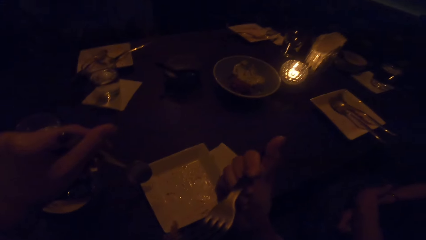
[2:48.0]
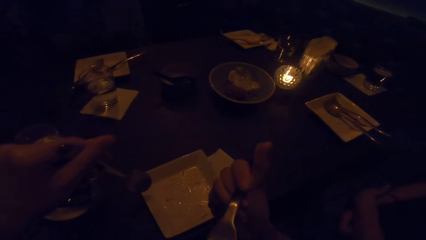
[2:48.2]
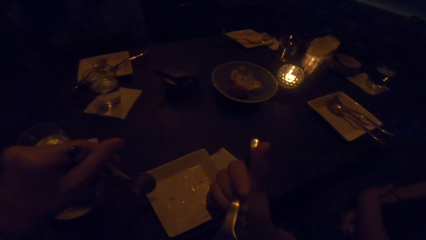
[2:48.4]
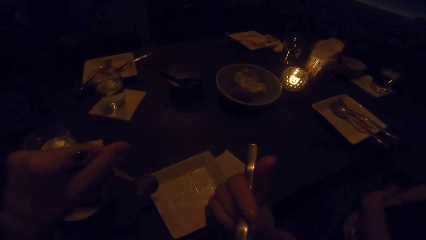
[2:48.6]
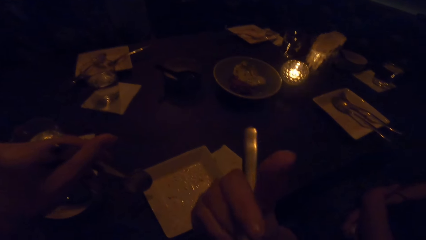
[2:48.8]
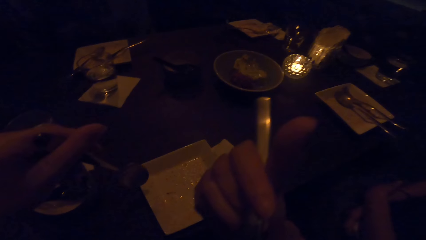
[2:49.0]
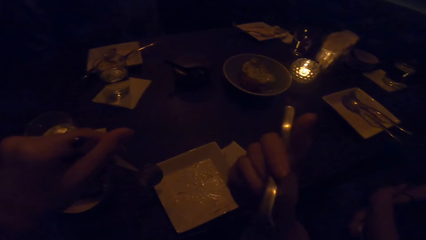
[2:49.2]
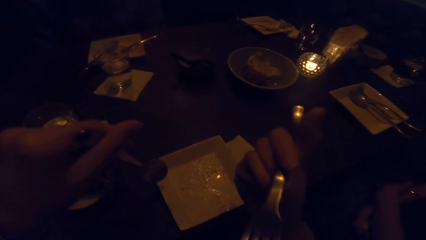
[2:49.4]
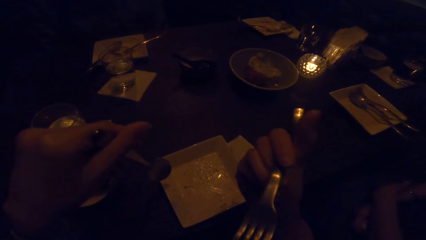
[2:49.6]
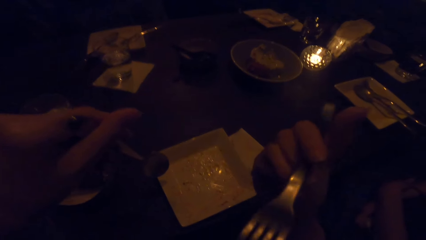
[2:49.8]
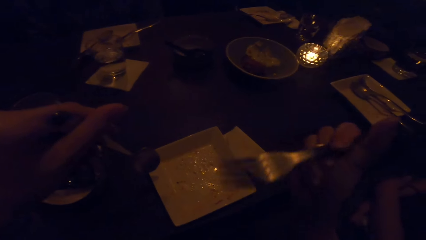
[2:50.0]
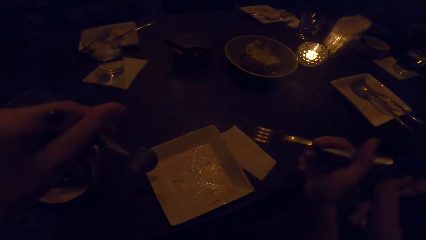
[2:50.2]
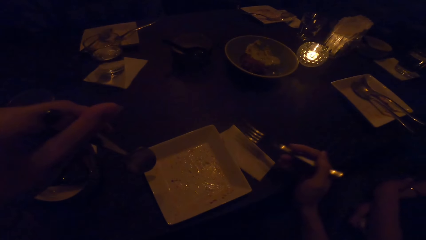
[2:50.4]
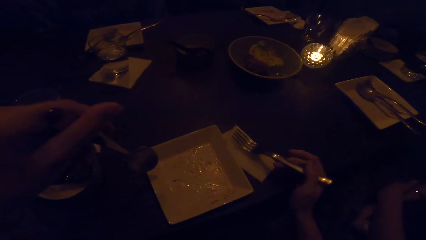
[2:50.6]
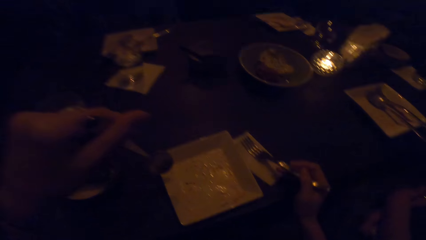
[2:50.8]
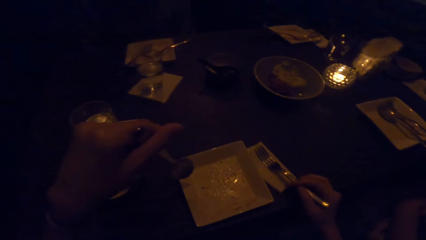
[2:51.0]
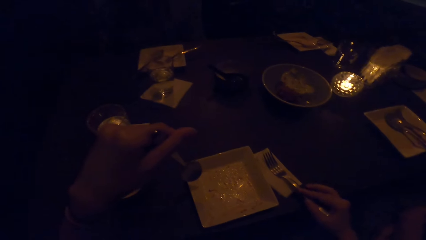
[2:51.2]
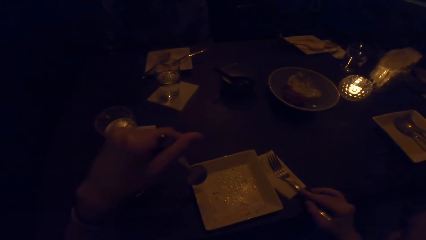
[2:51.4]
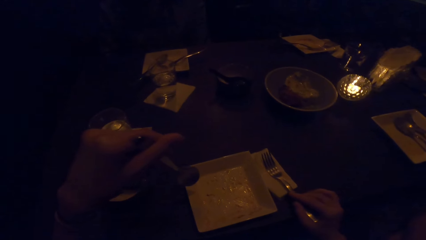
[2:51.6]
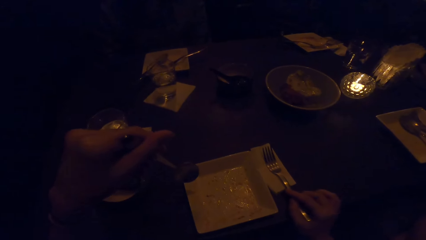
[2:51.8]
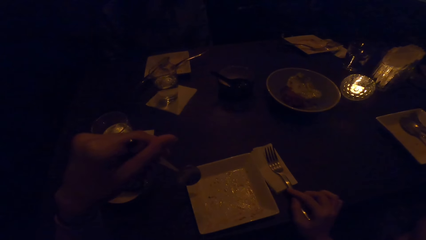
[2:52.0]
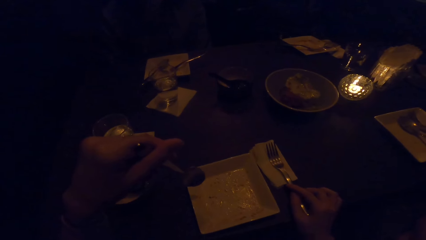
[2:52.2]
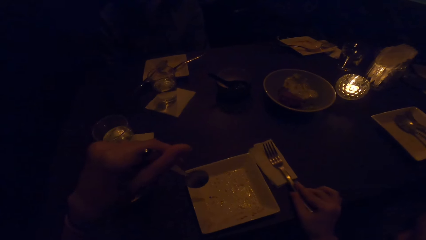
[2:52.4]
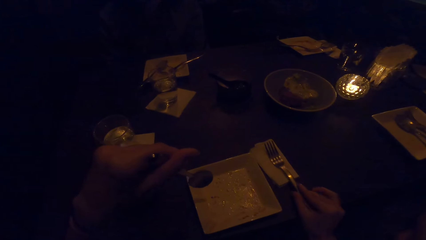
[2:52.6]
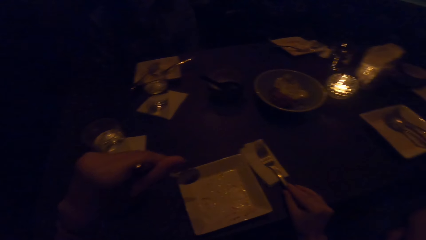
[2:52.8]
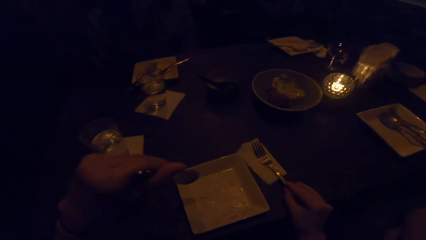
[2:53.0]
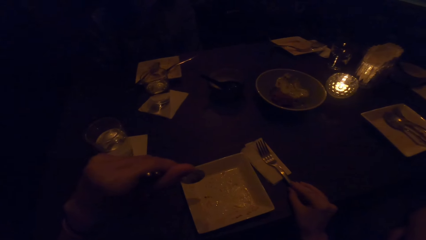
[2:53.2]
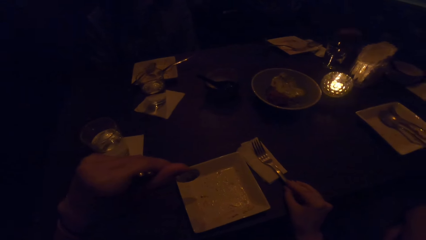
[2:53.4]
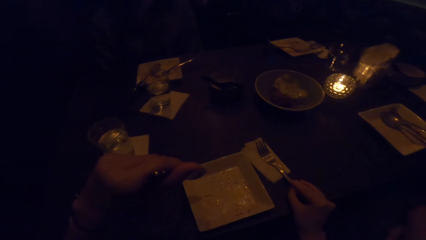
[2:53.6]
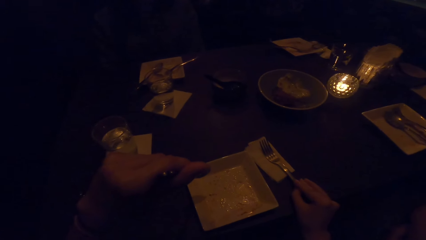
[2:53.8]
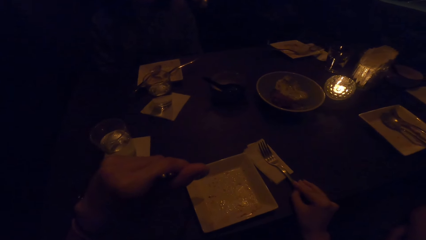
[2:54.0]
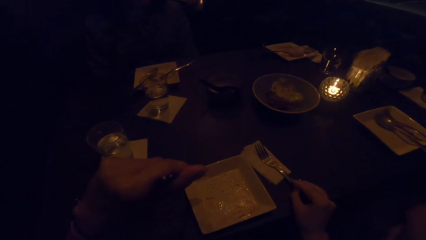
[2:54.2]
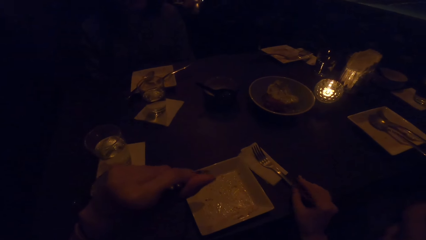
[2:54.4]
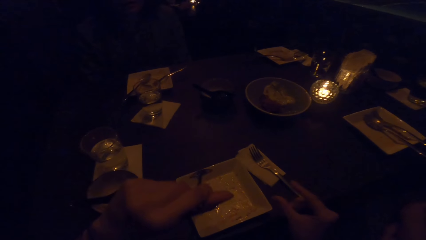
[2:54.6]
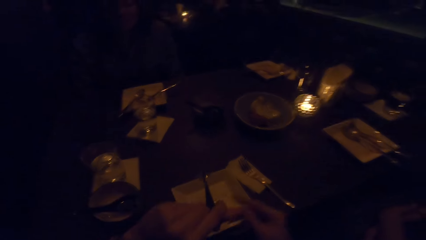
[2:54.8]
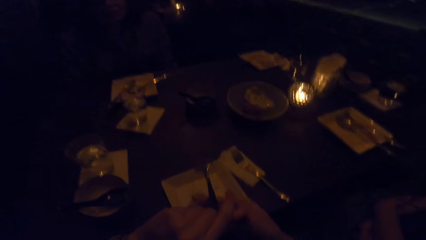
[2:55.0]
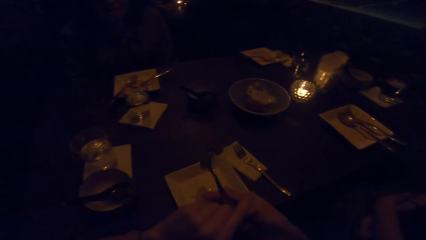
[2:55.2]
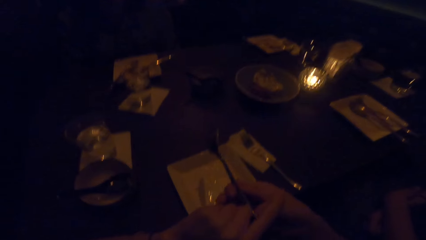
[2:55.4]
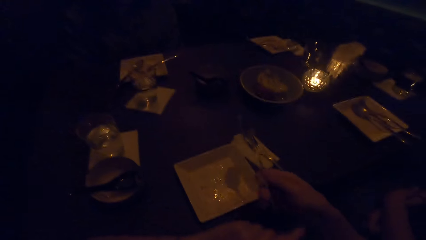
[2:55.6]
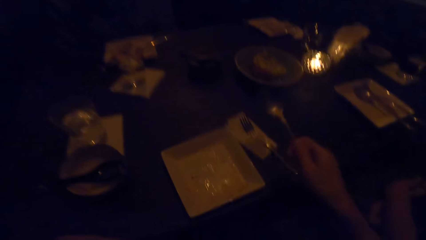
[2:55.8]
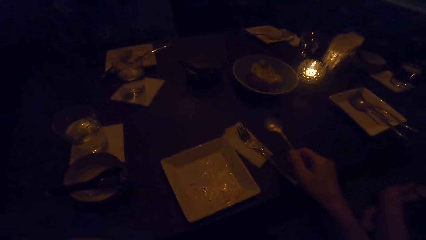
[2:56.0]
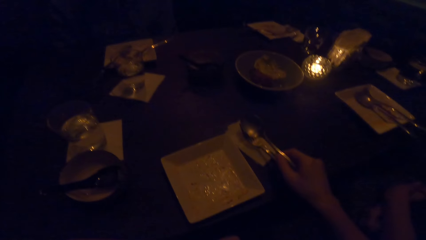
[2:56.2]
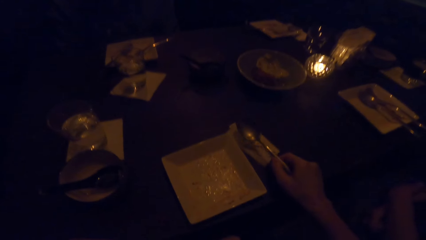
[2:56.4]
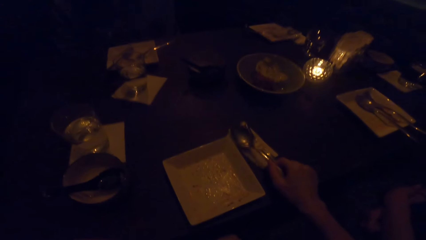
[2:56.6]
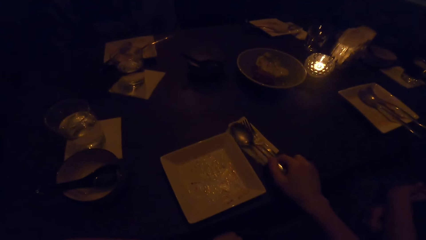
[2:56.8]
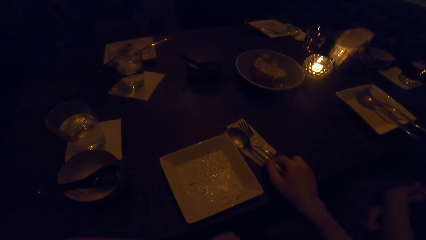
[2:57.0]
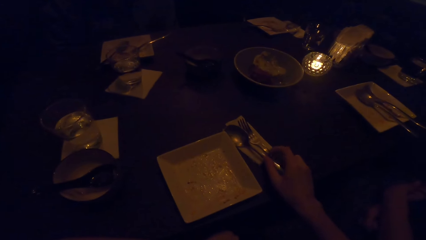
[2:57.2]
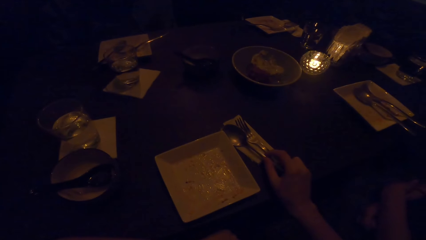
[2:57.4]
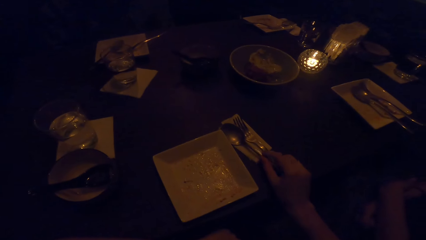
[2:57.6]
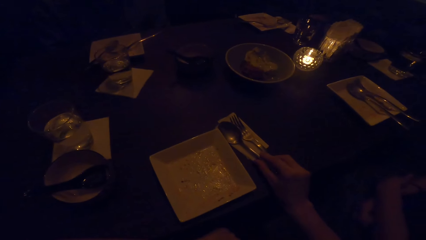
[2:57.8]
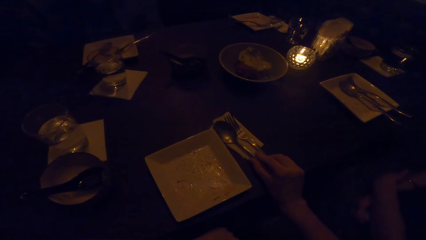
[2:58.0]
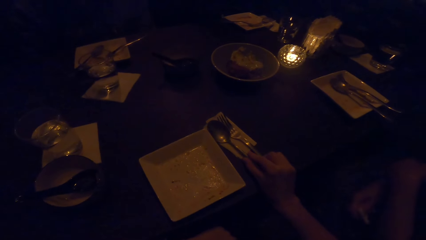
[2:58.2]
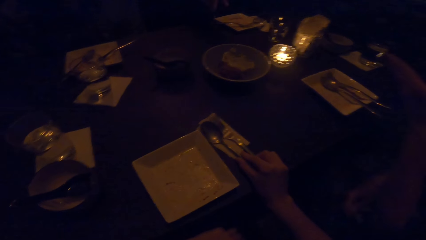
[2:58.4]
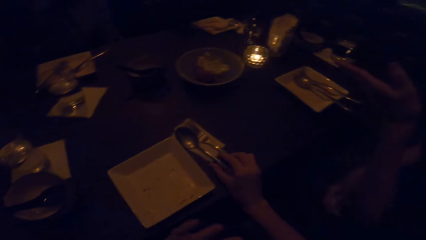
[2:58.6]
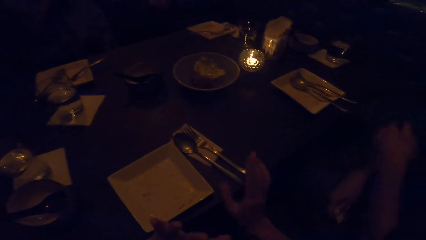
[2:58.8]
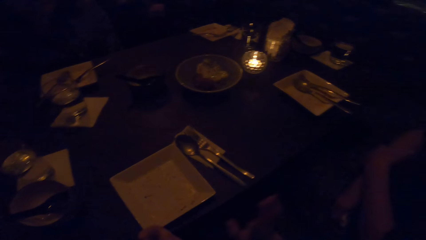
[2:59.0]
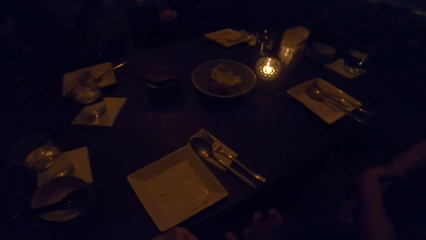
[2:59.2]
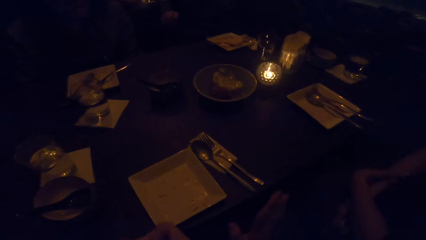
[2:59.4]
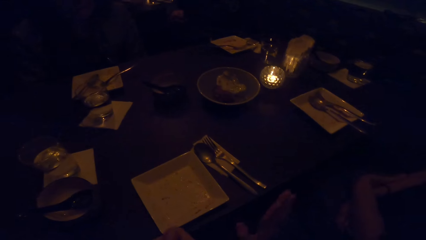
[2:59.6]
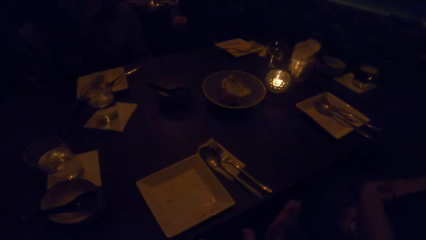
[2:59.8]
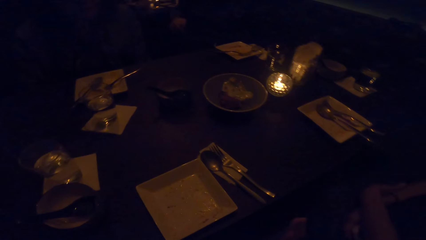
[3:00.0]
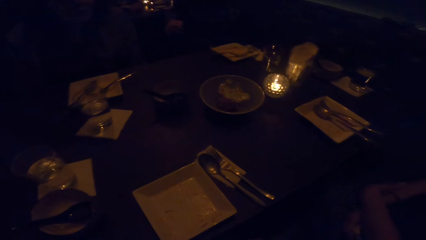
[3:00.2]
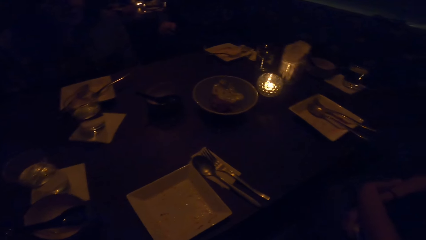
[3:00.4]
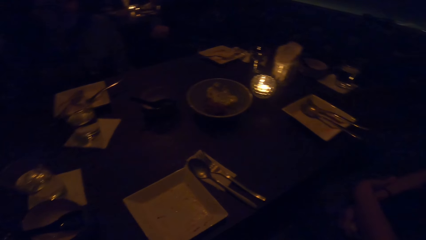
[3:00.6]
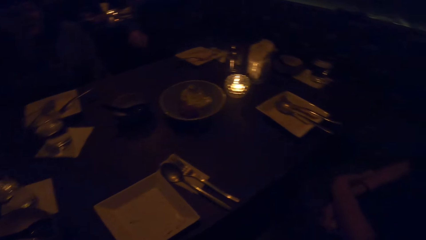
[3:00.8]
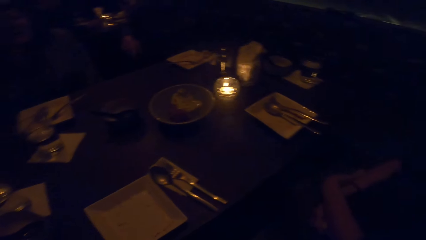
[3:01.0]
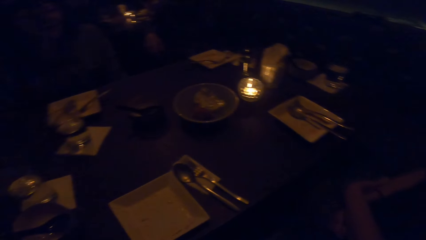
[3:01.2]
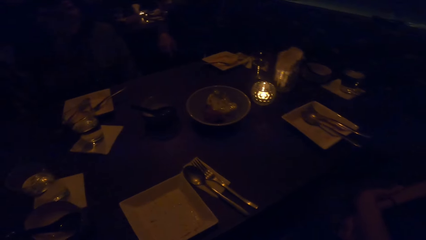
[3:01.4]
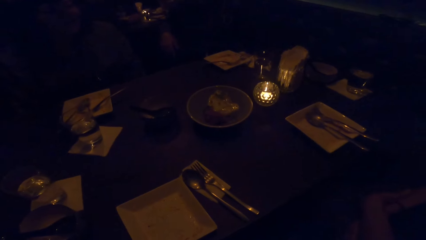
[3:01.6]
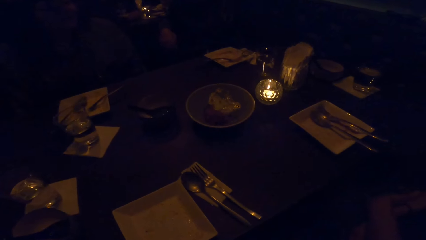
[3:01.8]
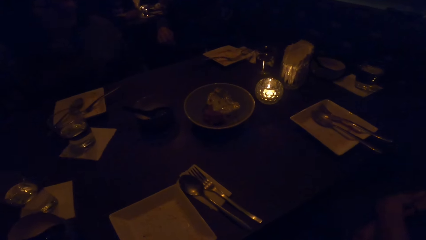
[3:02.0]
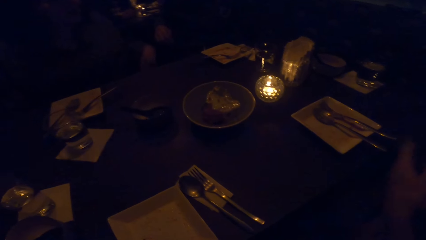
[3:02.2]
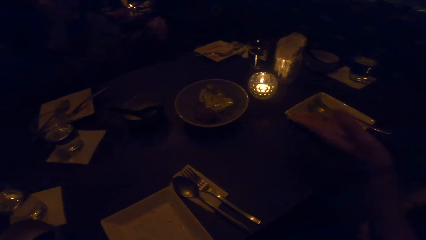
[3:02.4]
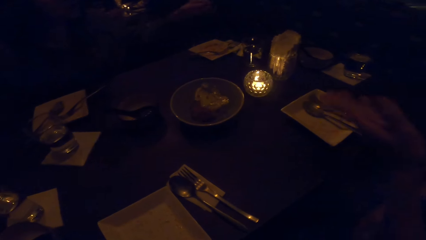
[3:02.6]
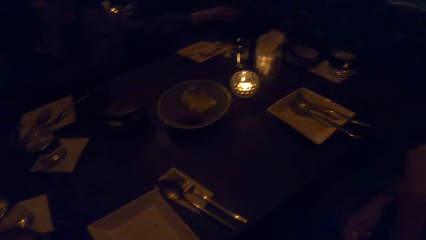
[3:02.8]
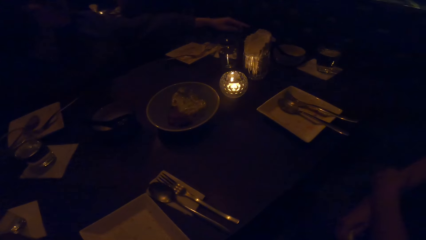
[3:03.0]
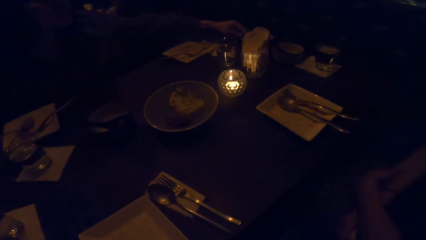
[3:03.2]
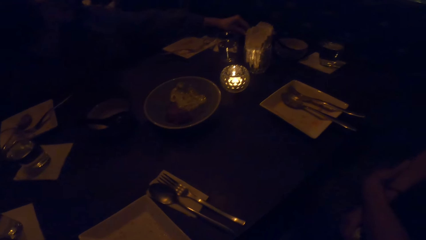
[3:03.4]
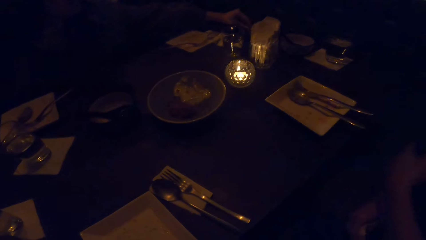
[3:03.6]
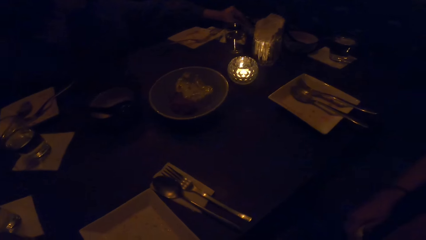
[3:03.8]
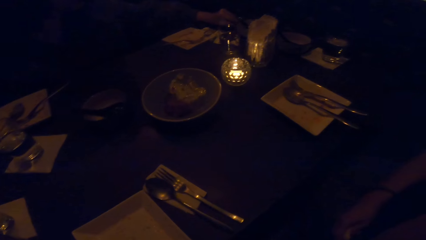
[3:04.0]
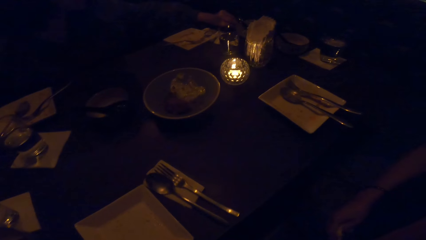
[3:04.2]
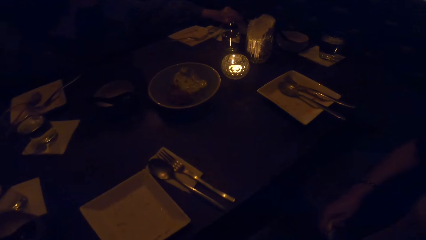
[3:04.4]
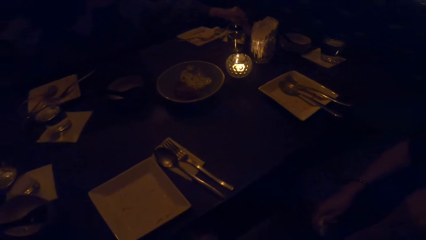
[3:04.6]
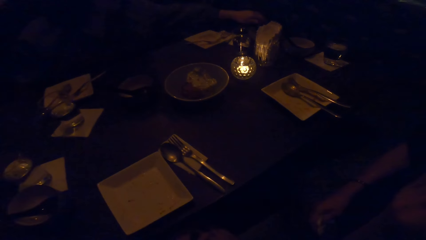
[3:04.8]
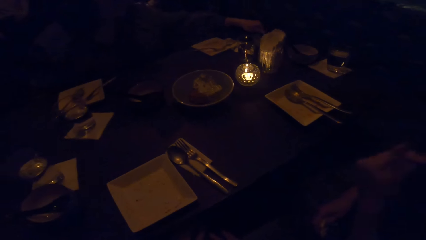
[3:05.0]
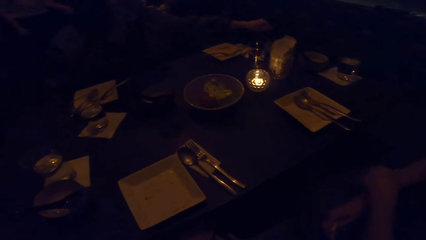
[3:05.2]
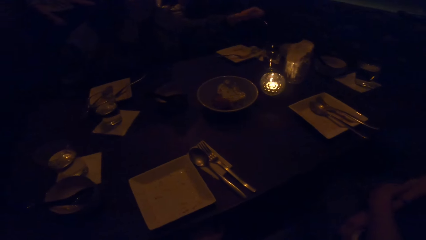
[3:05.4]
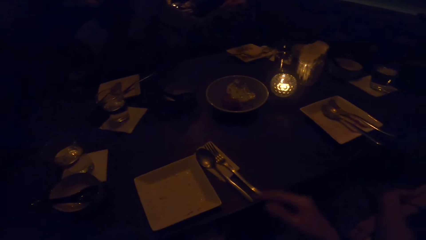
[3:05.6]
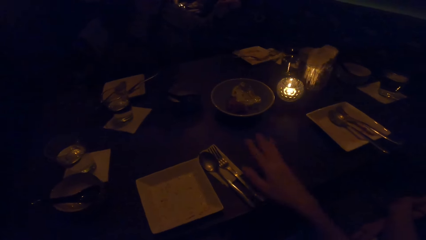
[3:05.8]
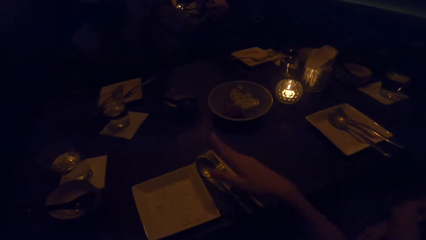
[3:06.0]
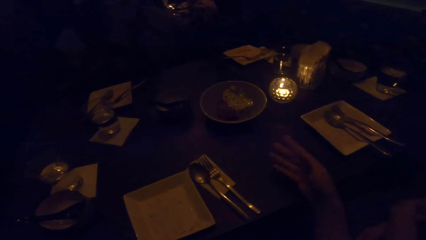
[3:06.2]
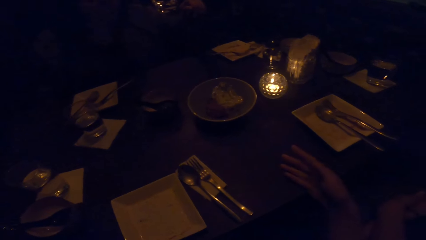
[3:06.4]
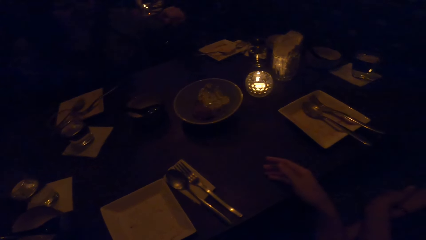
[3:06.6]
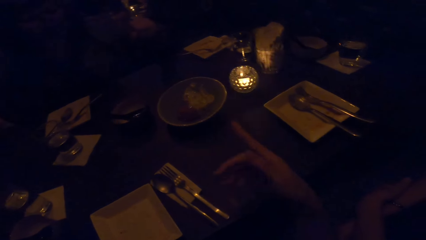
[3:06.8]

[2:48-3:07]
The camera wearer eats the crumbs from her plate. She drops the cutlery on the napkin. She moves the cutlery from her left hand to her right hand. She holds a spoon with her right hand. She drops the cutlery on the napkin with her right hand. She looks around. A woman takes cutlery from the table.
